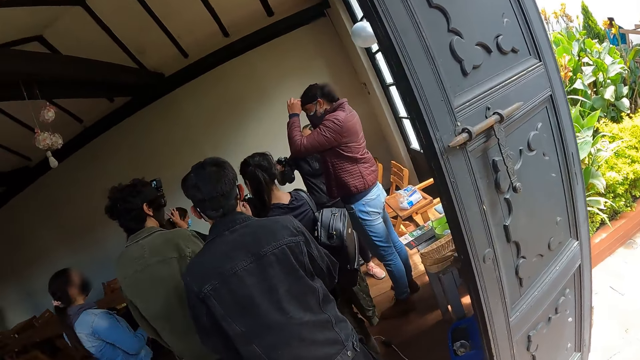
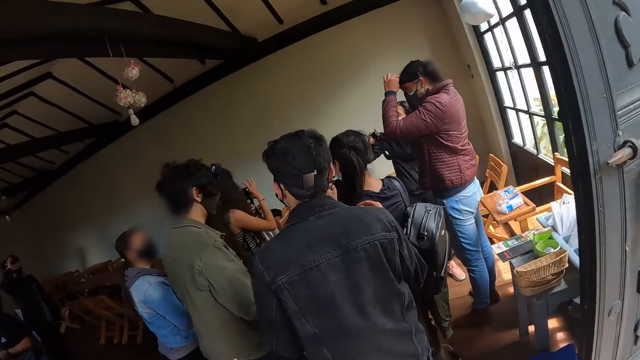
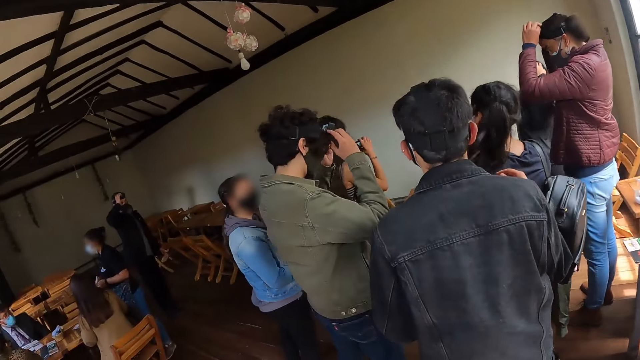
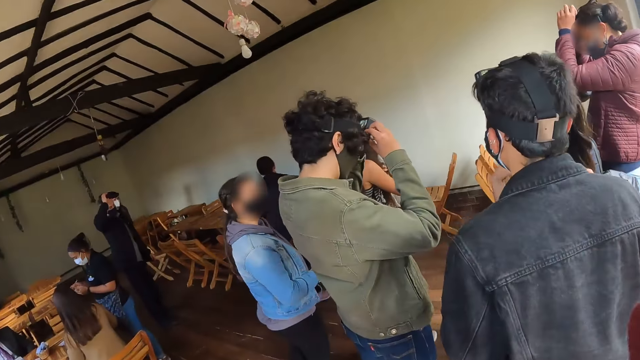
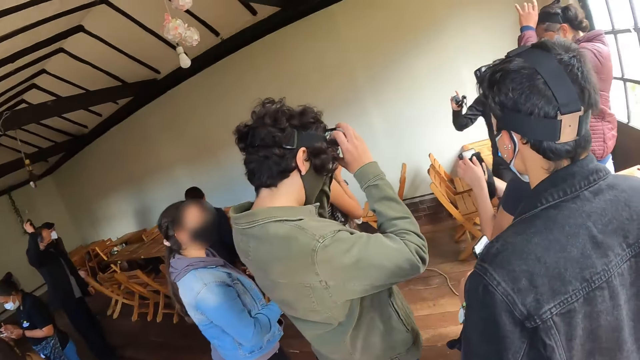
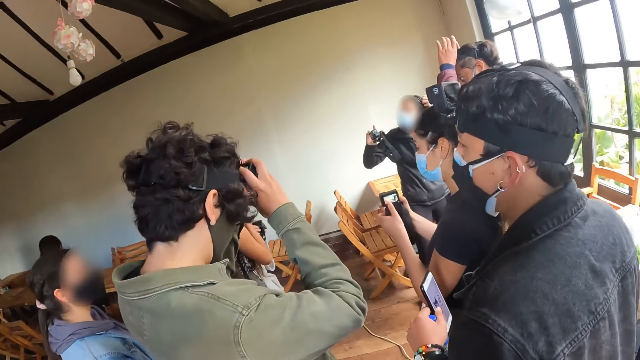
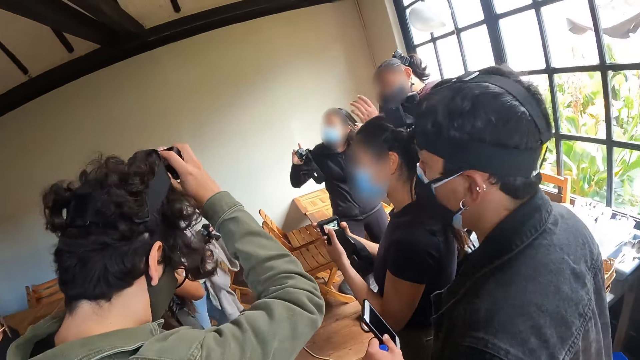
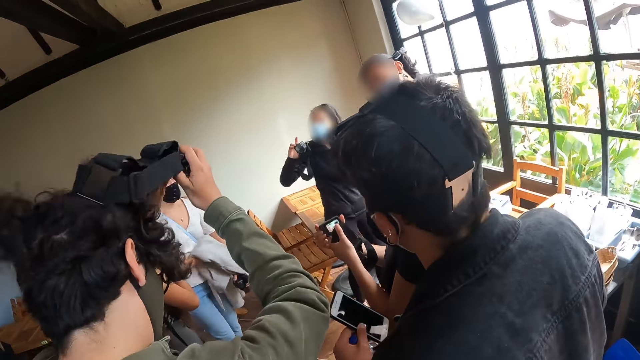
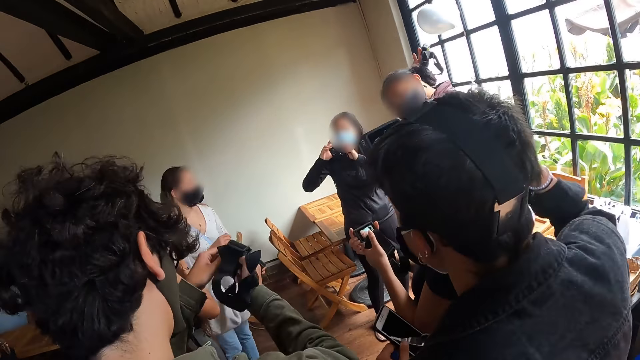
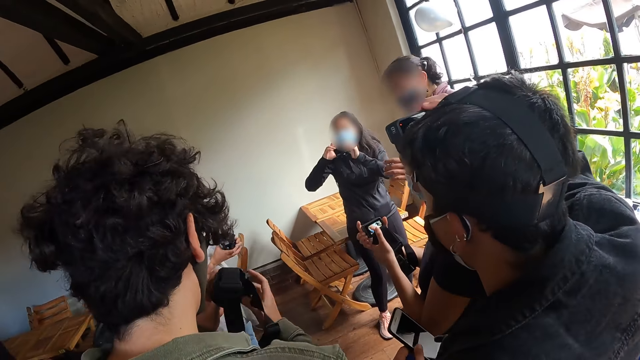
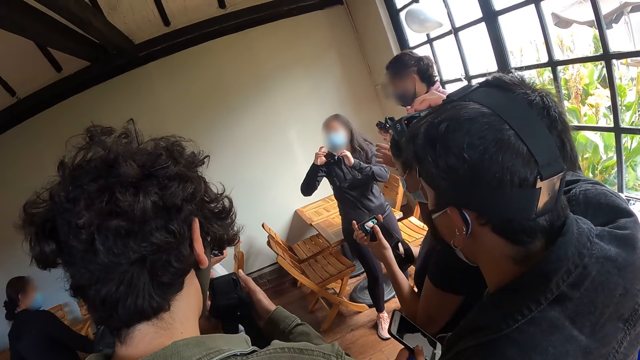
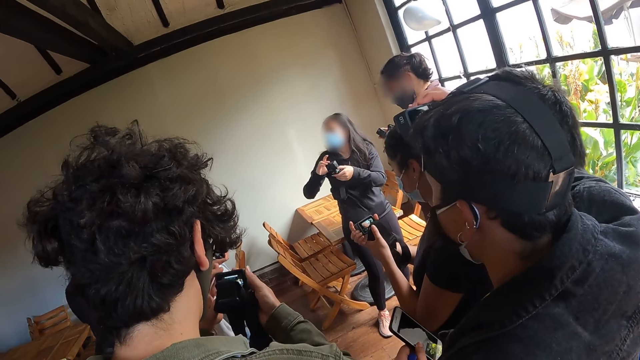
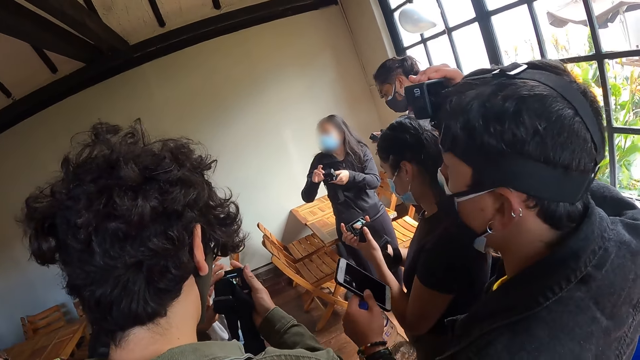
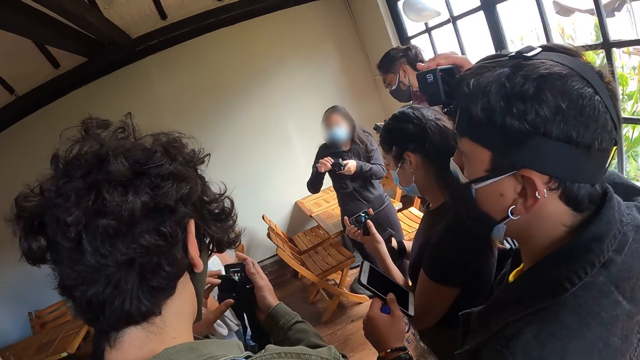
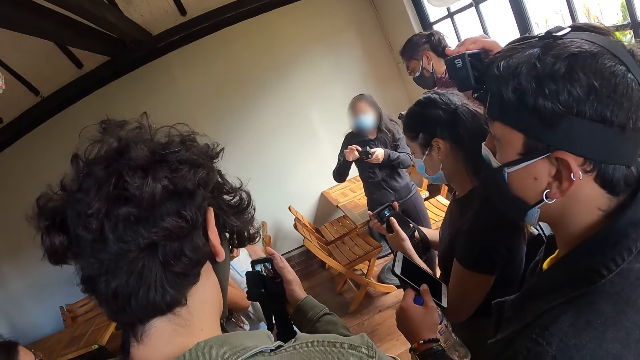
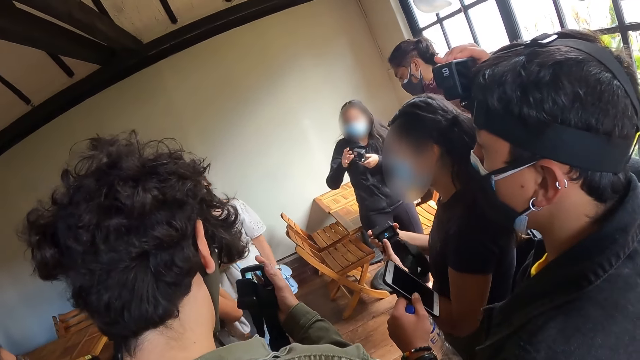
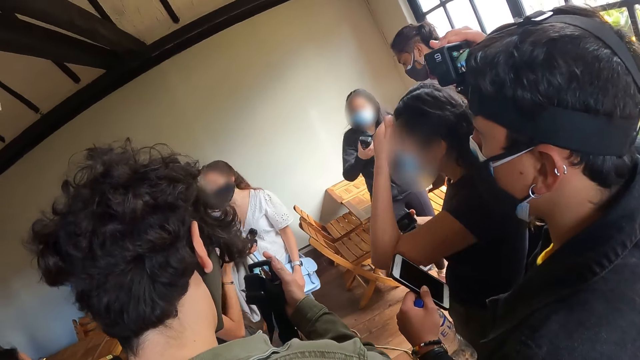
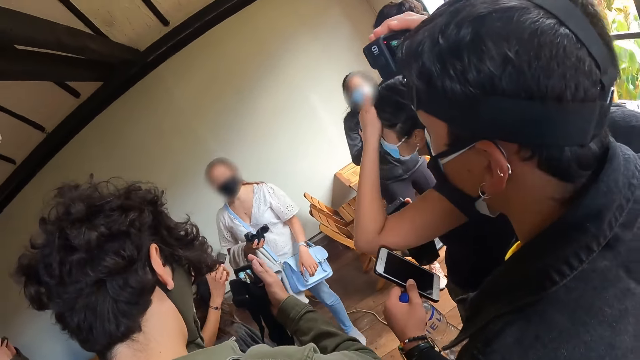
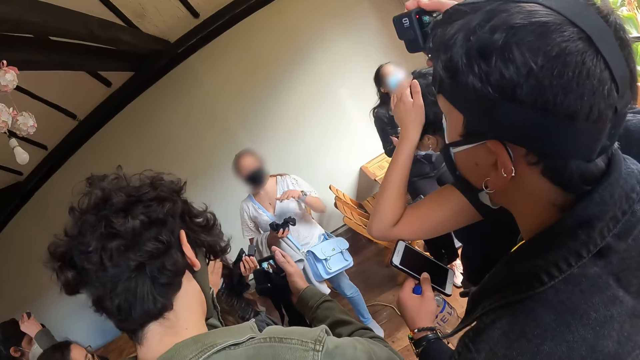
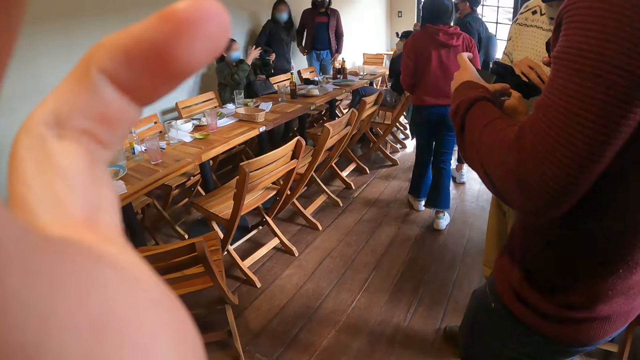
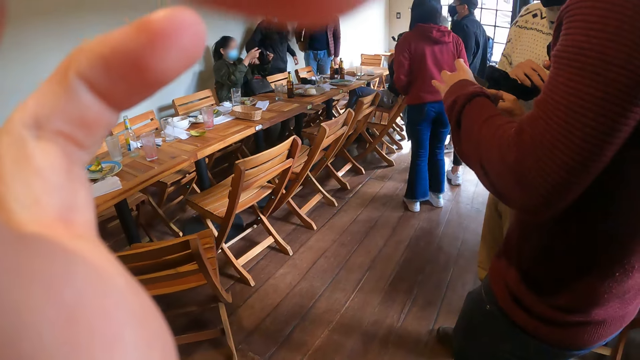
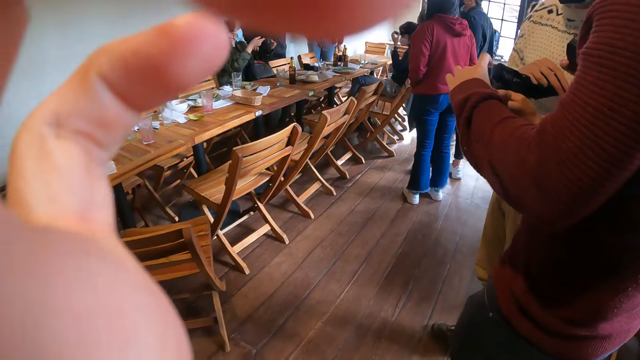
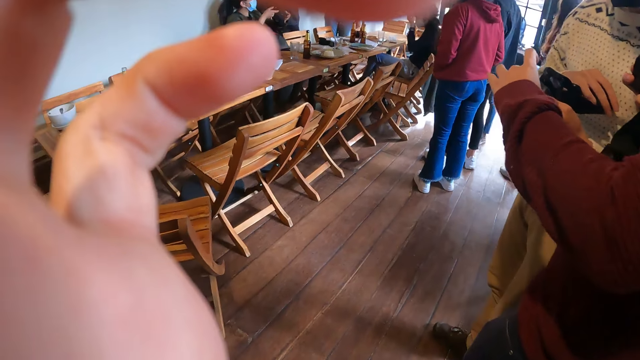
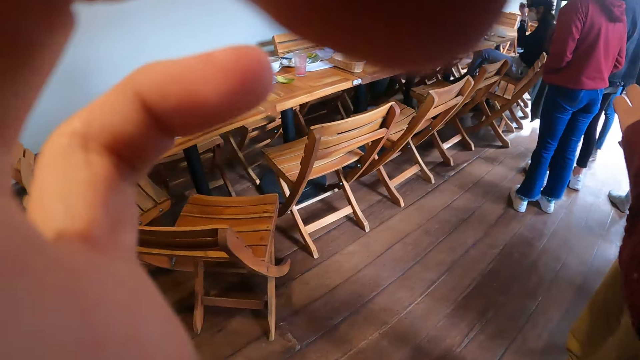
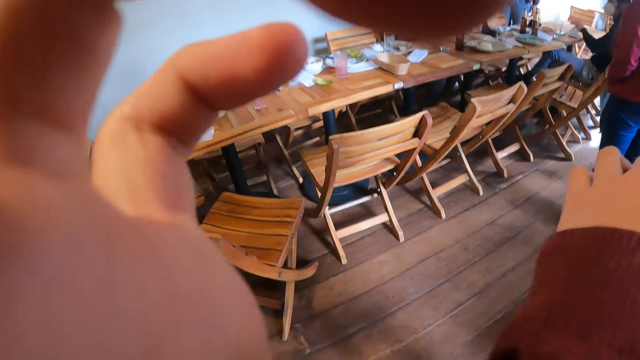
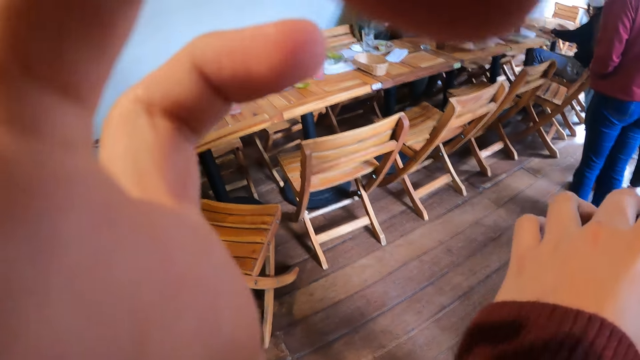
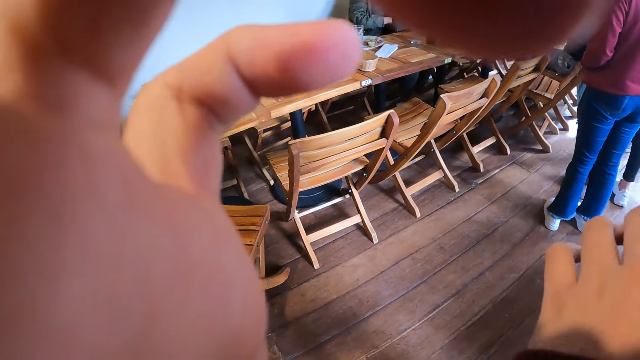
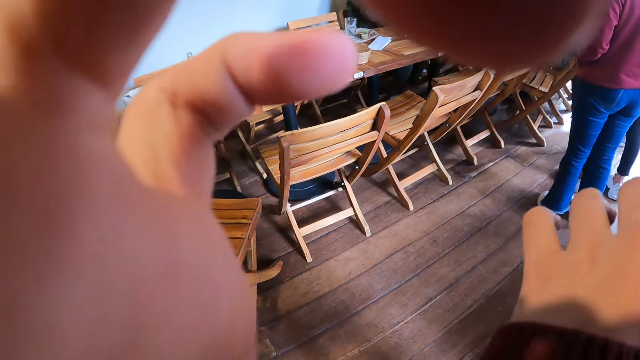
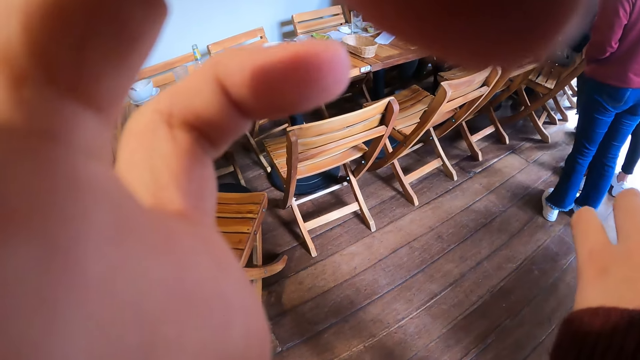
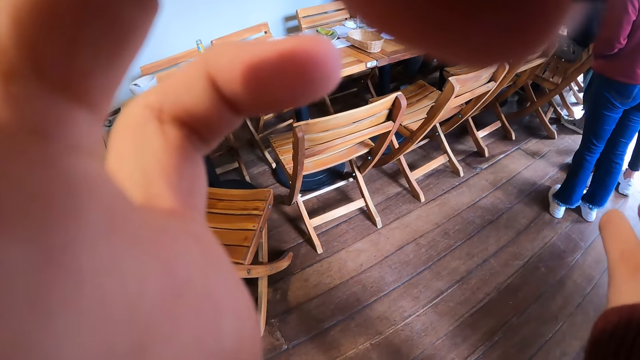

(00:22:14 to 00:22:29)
A man stands near another man. The other man removes a camera and adjusts the camera. A third man touches the camera of the camera wearer with the hand. The third man adjusts a camera.

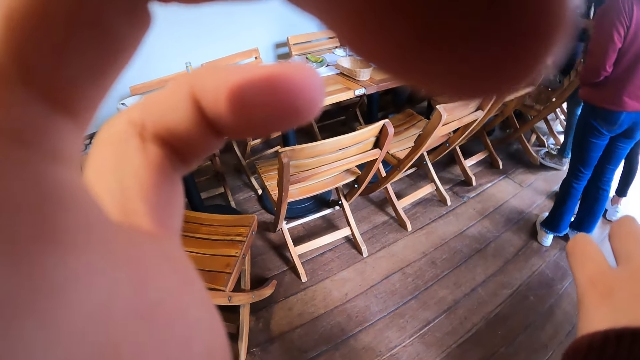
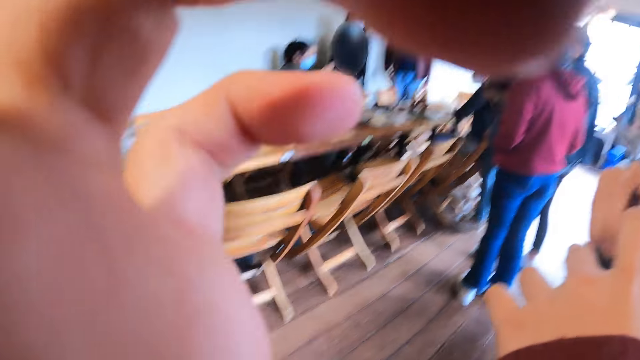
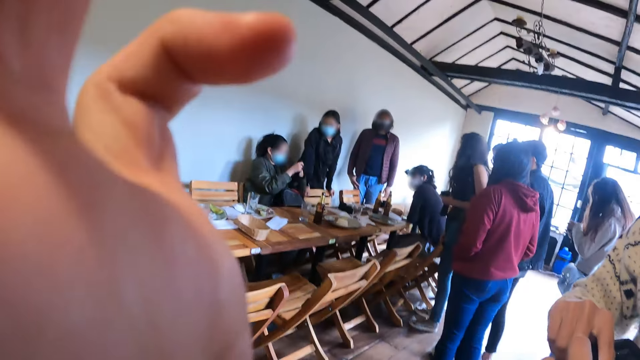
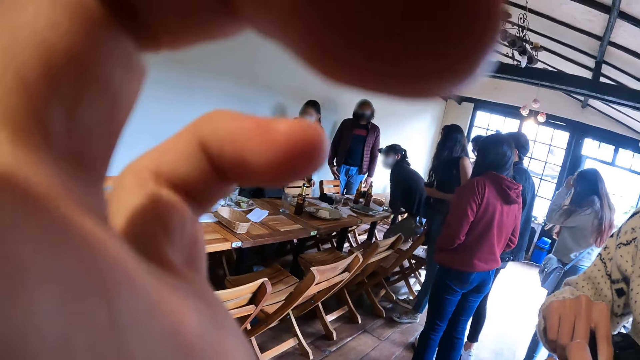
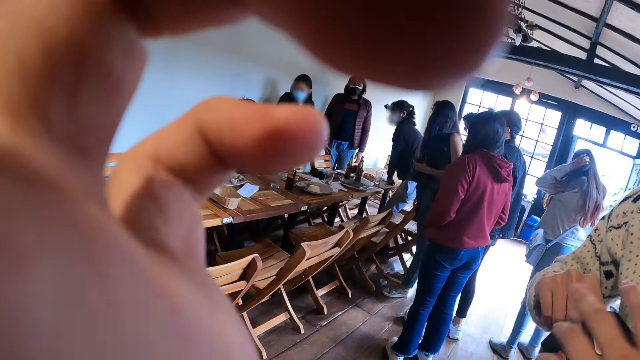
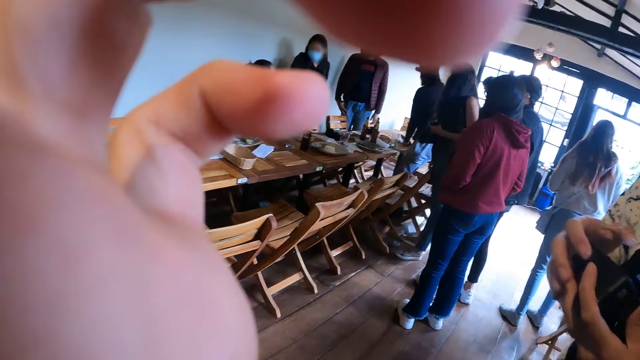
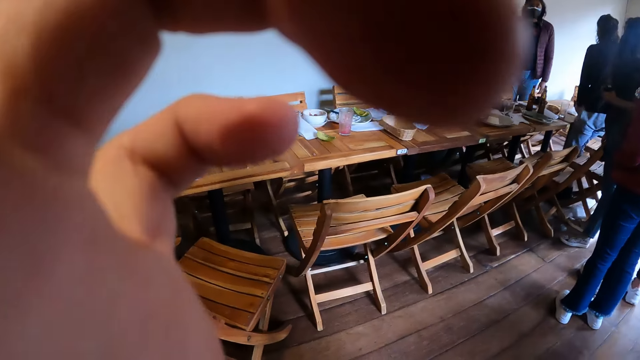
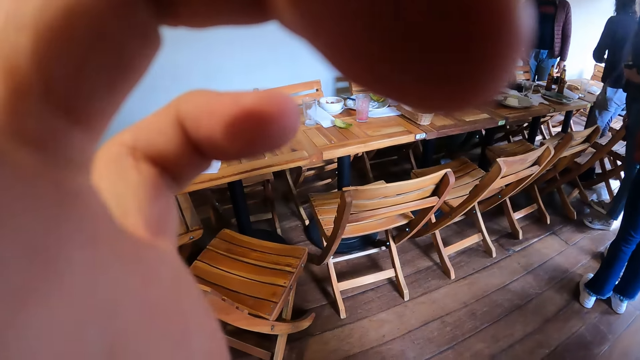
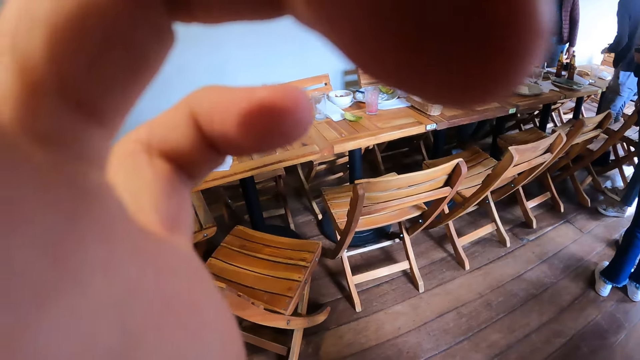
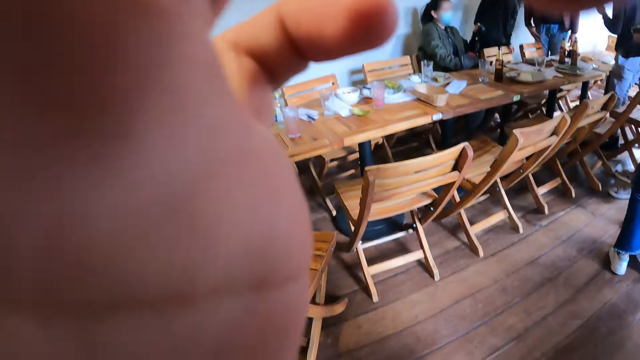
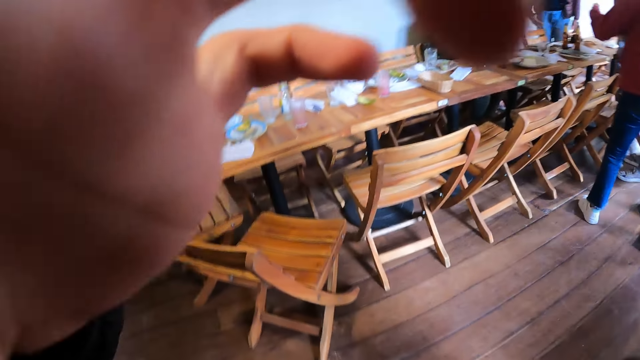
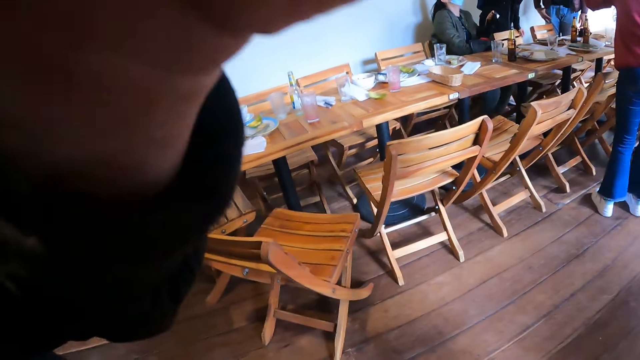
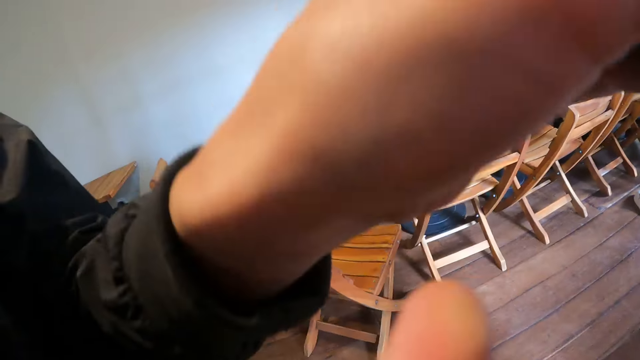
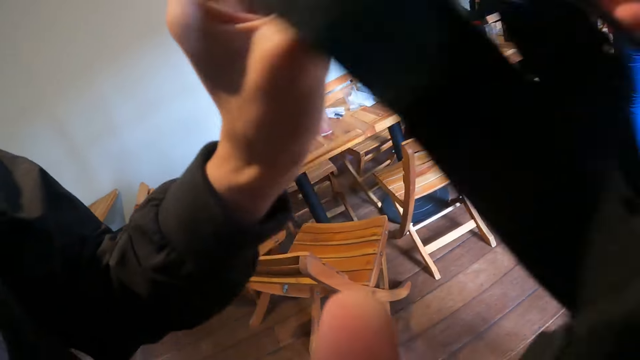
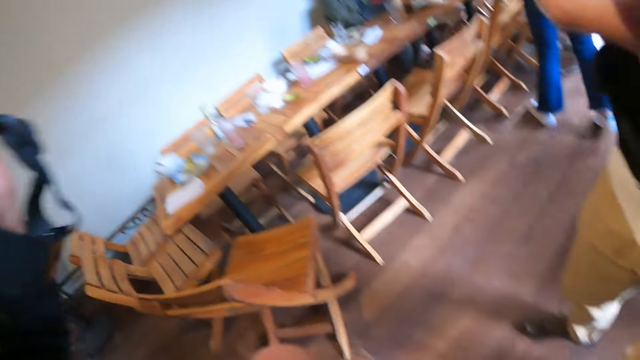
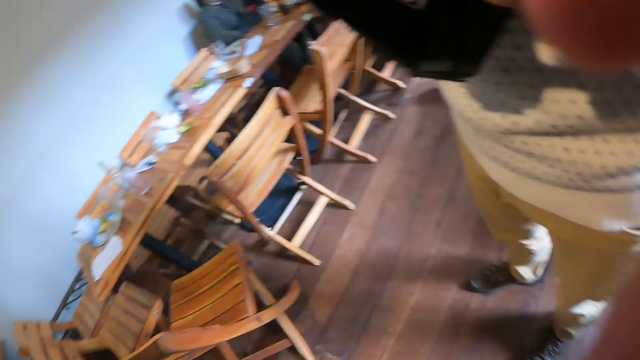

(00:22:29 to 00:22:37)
A man picks a camera from another man.
